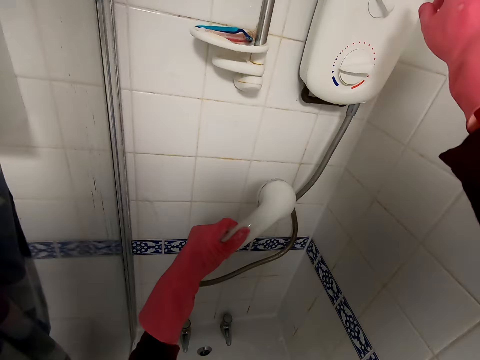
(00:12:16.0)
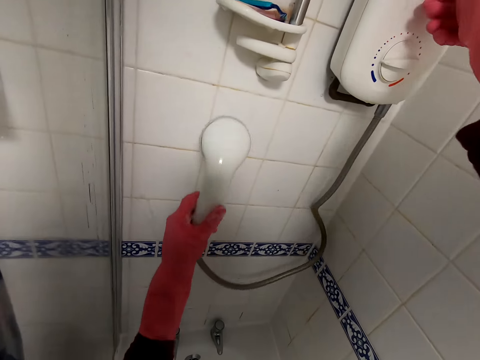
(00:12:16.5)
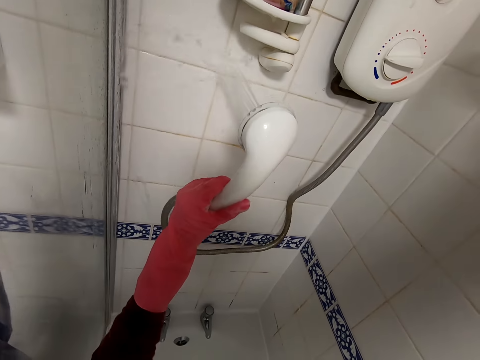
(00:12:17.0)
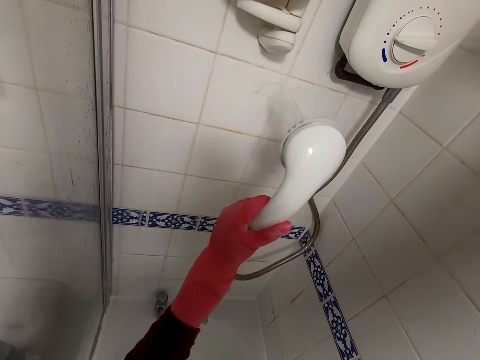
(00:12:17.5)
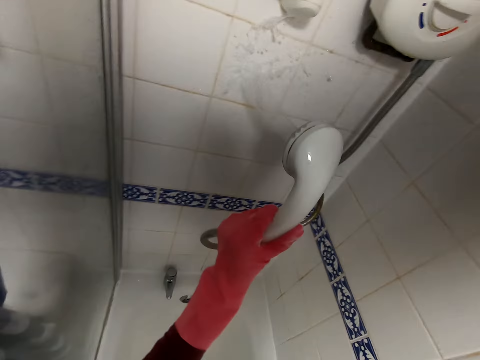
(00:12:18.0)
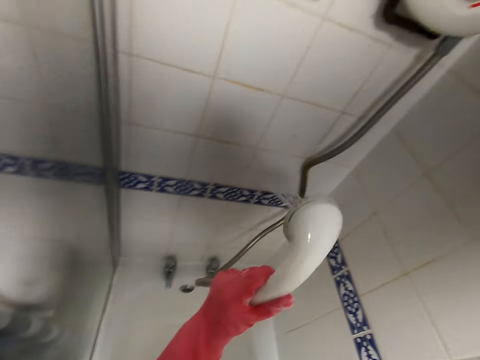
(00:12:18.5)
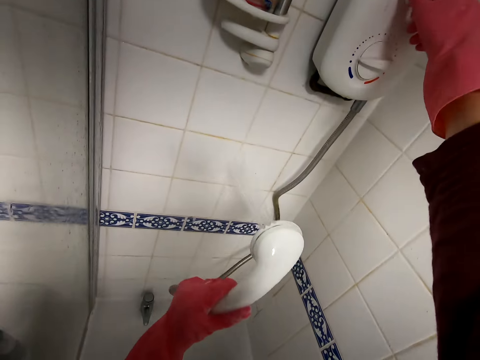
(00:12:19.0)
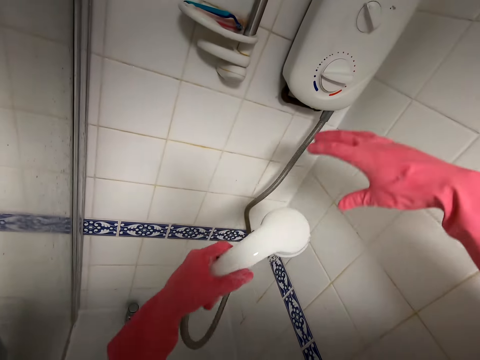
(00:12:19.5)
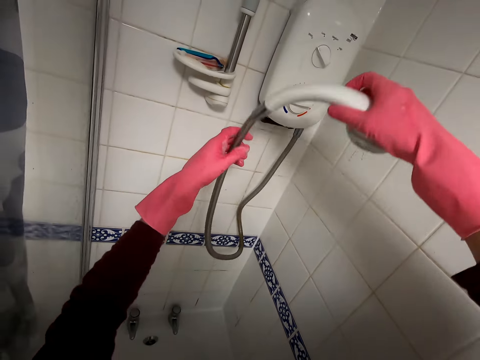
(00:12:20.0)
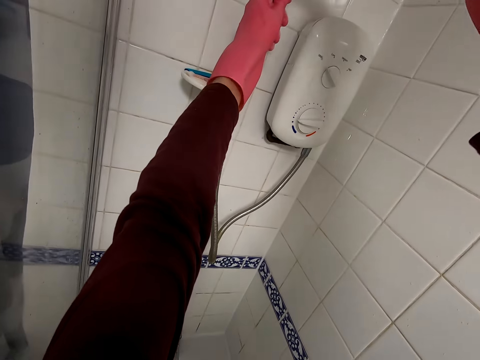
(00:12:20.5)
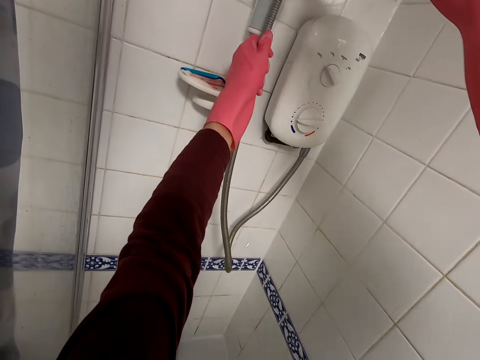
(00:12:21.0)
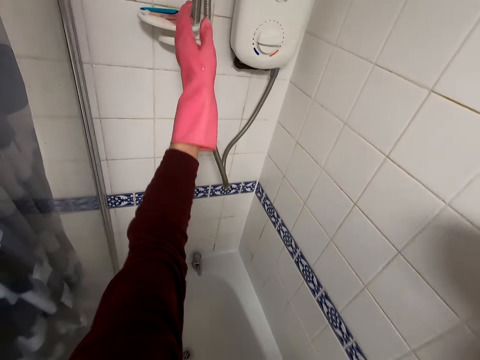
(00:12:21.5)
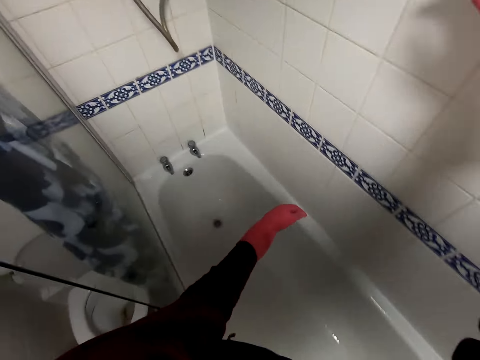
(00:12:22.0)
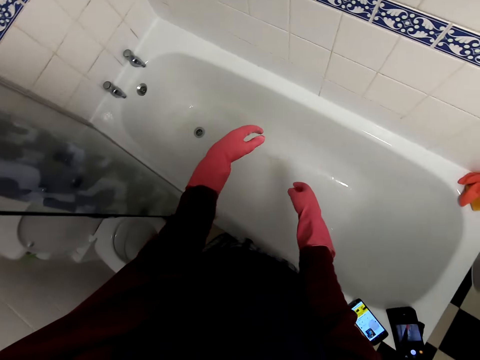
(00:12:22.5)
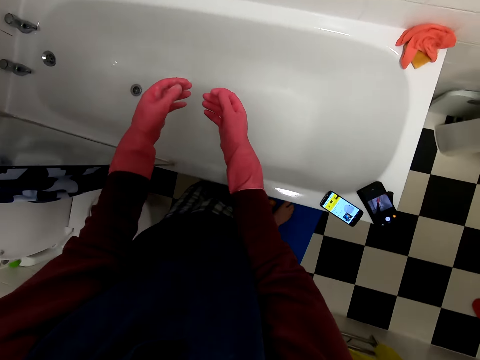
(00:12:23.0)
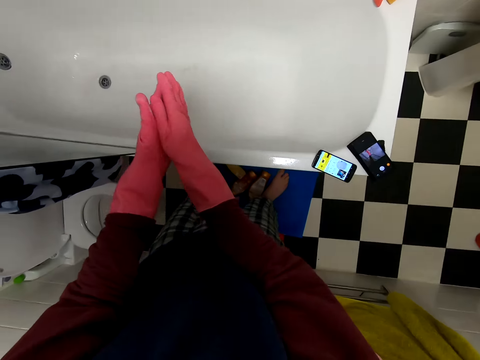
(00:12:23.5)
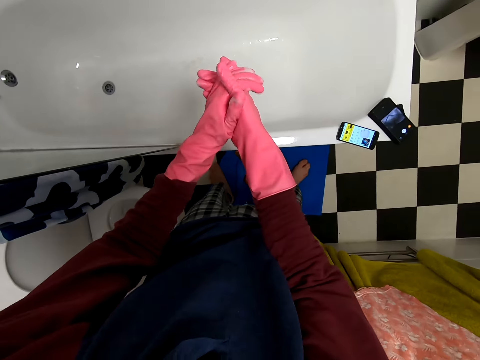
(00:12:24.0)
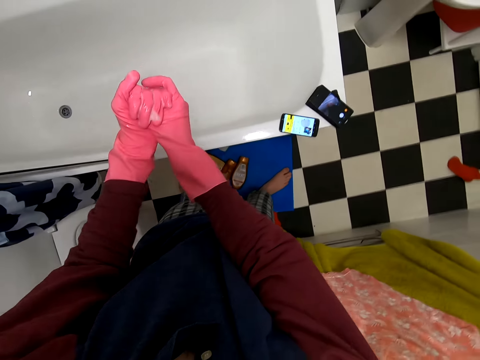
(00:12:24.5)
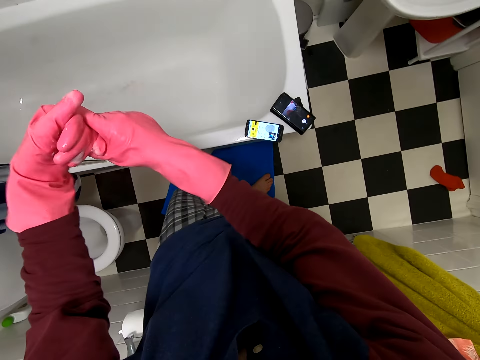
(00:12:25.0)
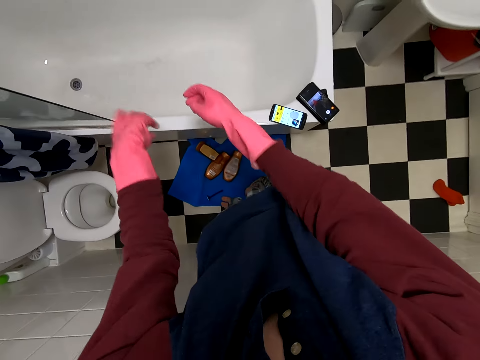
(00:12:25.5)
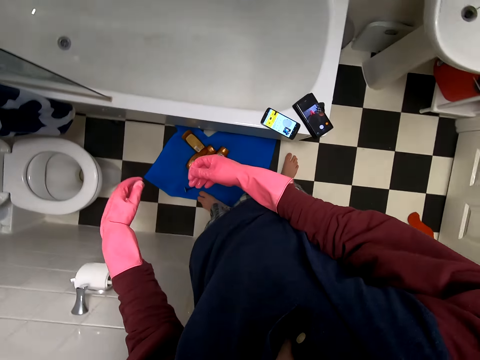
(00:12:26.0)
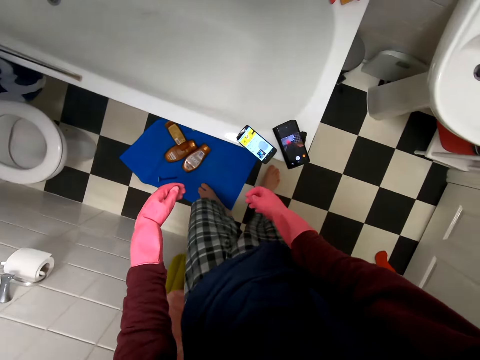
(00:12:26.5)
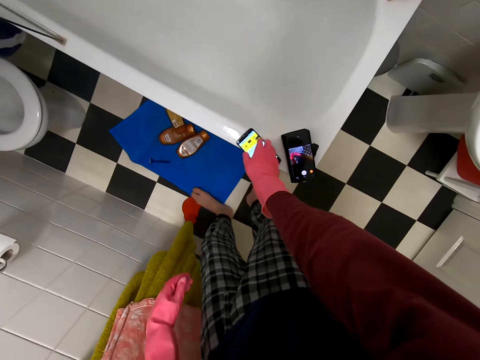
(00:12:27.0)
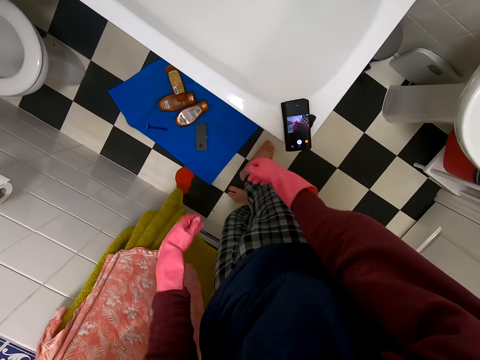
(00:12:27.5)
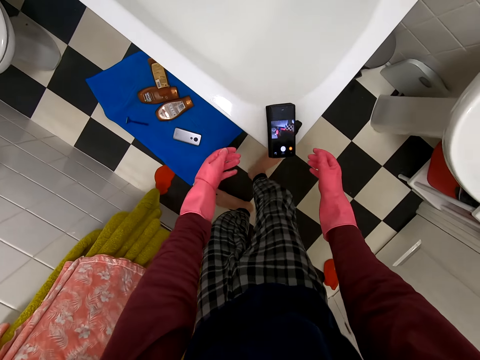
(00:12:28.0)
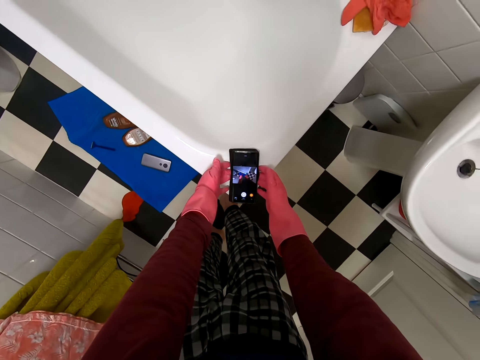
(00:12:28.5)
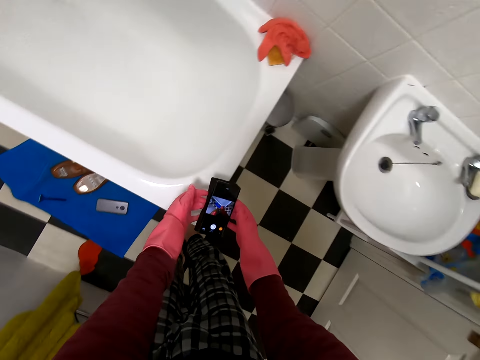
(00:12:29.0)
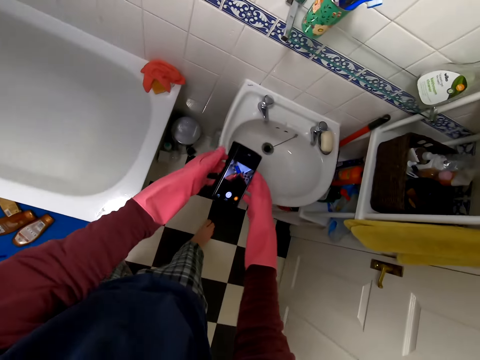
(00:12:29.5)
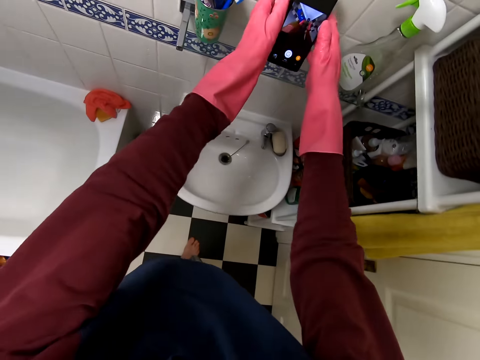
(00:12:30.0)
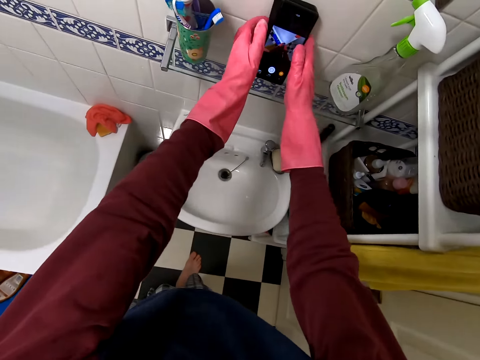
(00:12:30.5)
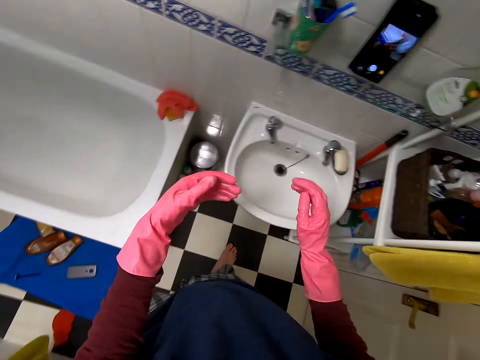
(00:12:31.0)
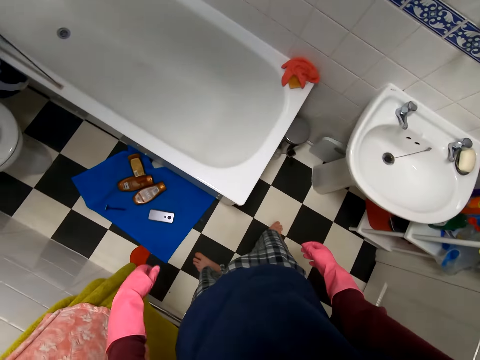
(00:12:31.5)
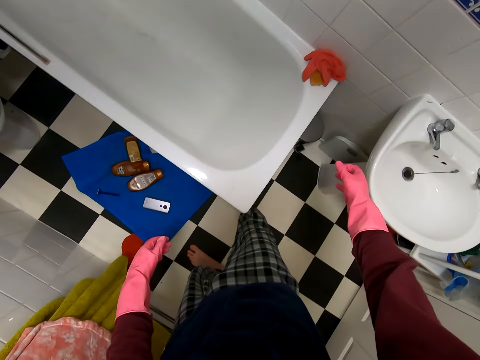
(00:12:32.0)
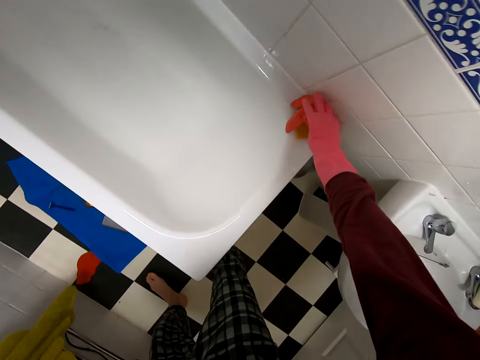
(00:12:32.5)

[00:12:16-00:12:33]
The camera wearer turns on the water. He rinses the wall. He closes the tap. He hangs the tap. He turns around. He rubs the hand. He flaps his hands. He drops the phone. He picks up the phone. He puts the phone on the shelf.

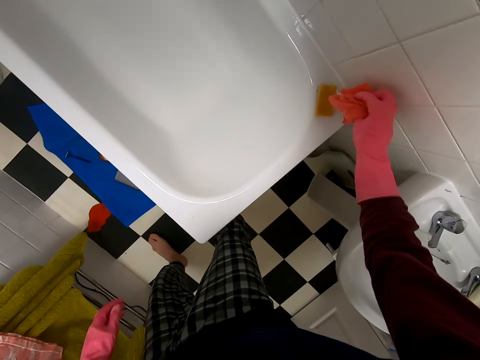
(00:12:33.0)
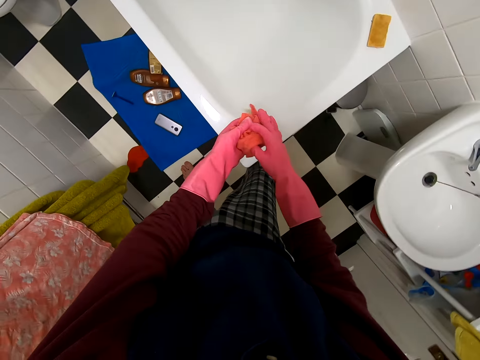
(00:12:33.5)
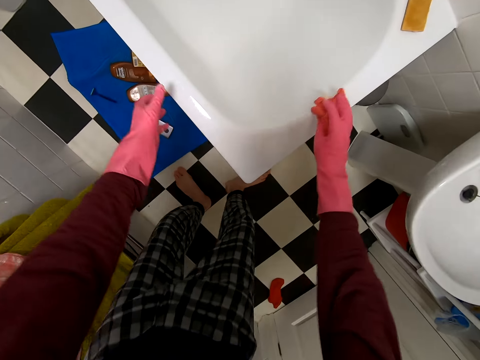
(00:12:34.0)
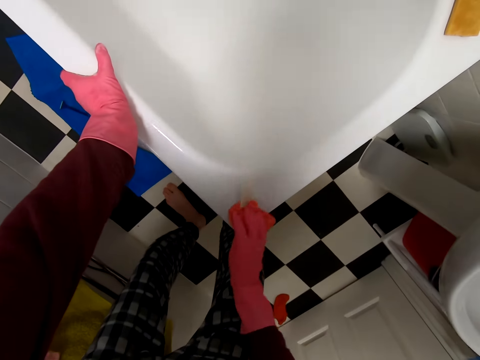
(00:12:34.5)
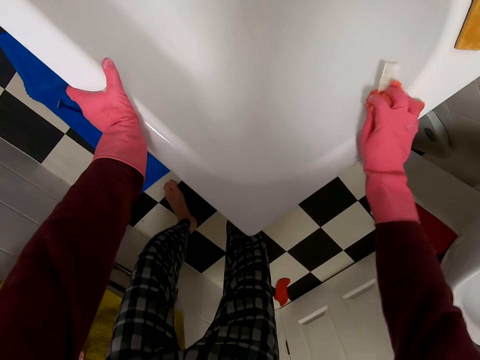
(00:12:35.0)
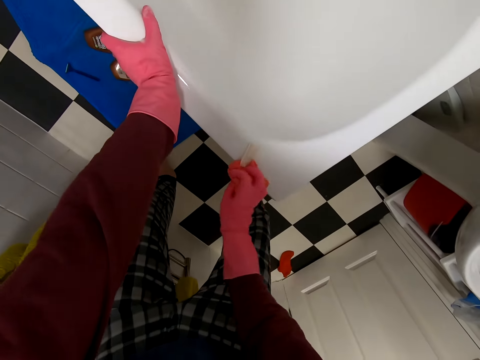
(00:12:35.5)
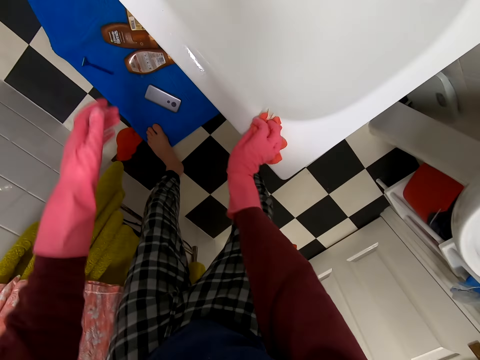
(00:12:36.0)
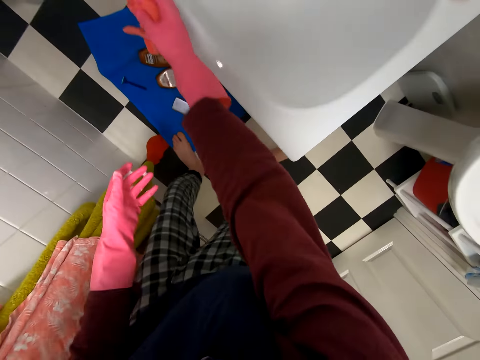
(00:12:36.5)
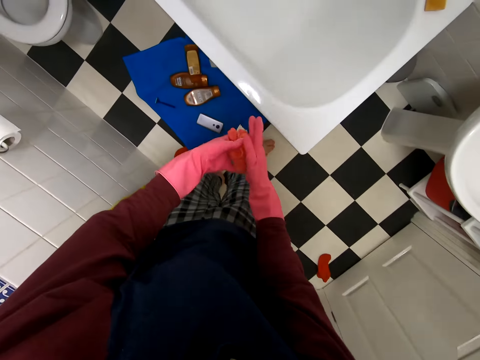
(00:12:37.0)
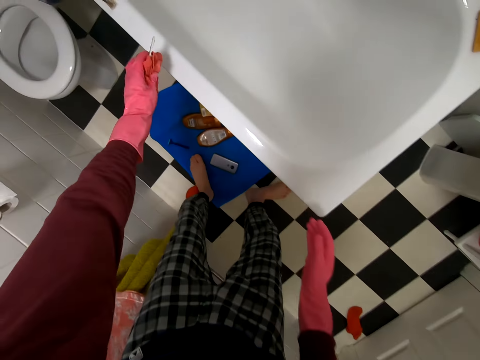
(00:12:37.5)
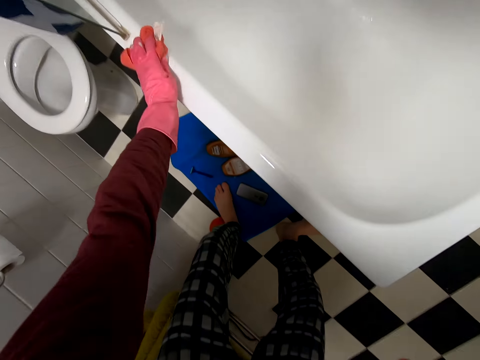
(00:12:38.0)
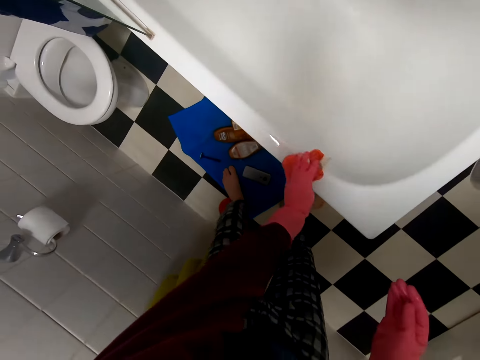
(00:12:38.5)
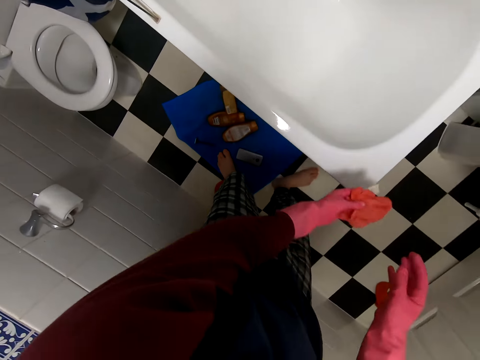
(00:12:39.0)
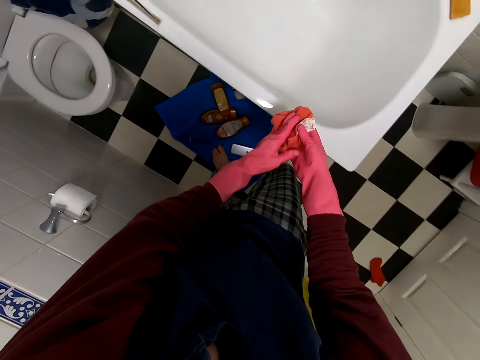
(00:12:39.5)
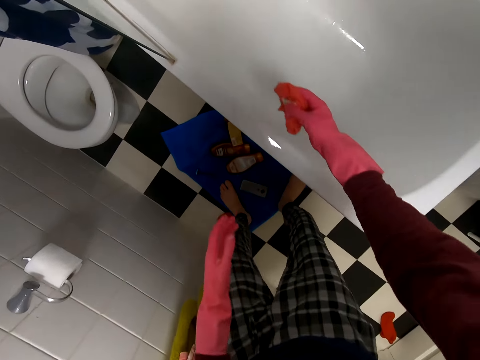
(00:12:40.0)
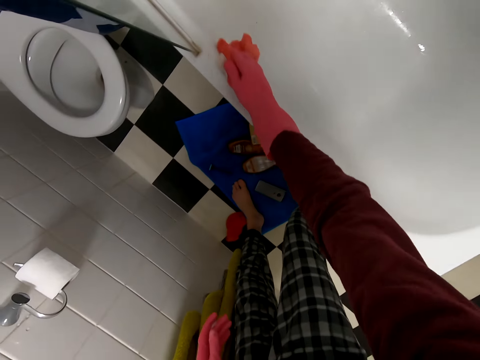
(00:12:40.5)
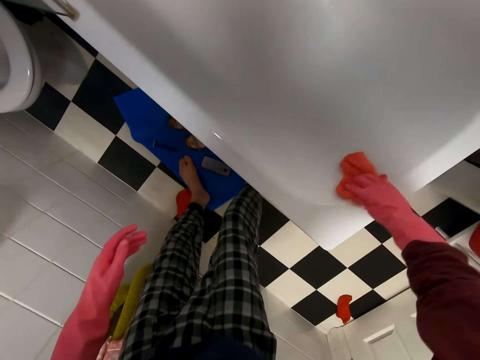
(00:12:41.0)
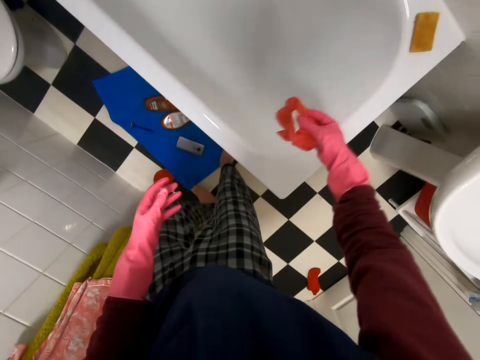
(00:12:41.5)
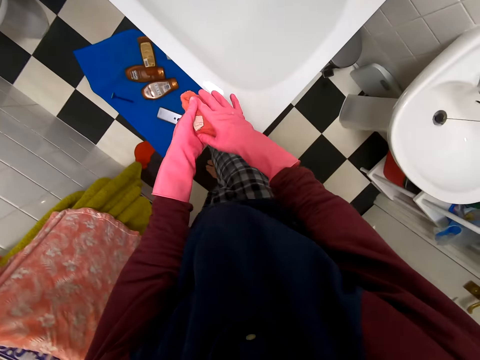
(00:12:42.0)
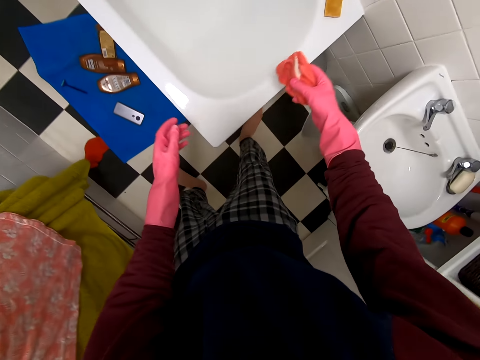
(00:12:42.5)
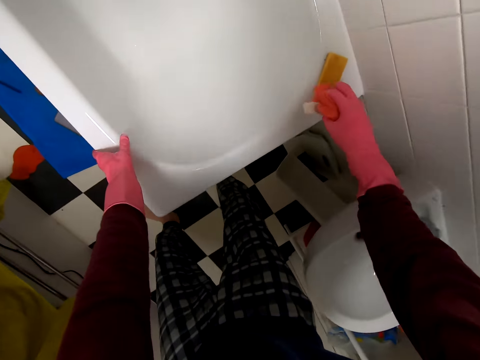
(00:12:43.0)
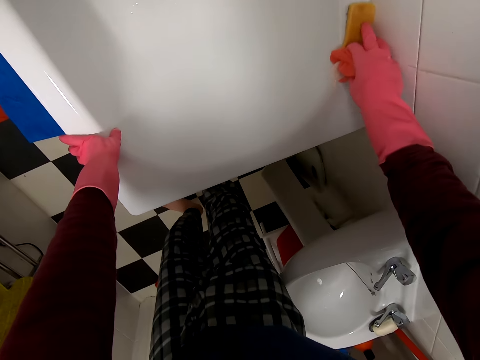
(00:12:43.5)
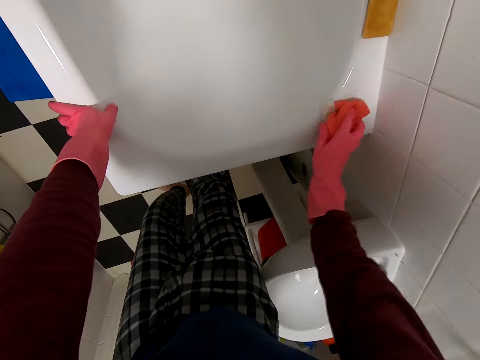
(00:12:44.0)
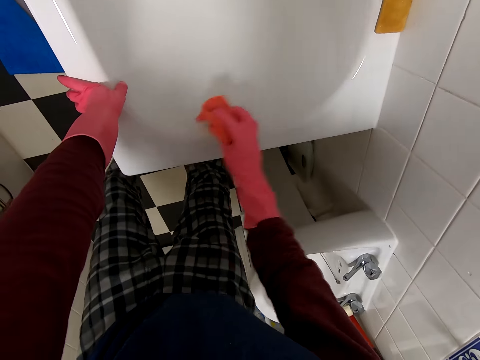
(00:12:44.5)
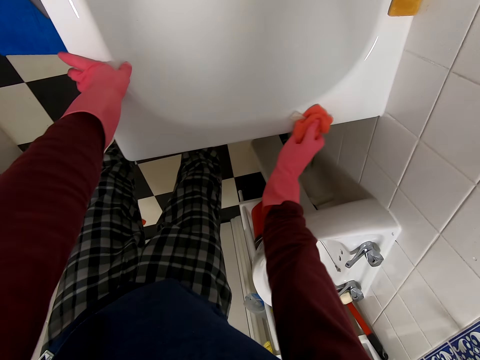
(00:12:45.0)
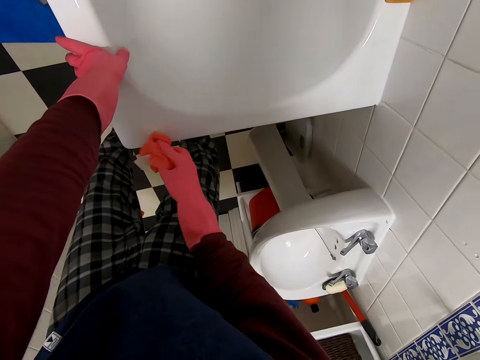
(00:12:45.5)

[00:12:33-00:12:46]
The camera wearer picks up the towel. They wipe the bath tap or bath tub. They move the sponge to the left hand. They wipe the bath tub. They move the sponge to the right hand. They wipe the bath tub. They move the sponge to the left hand. They move the soap. They wipe the bath tub.
